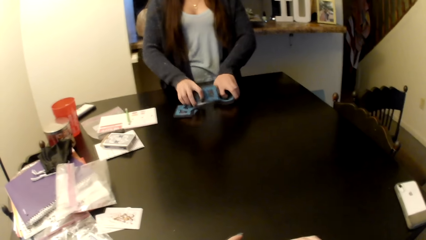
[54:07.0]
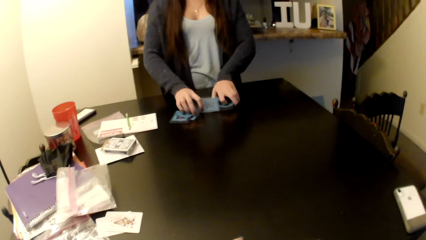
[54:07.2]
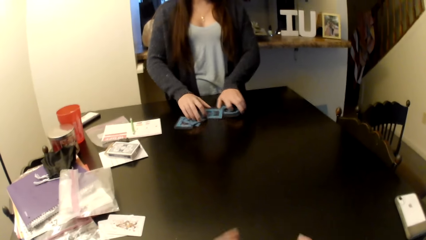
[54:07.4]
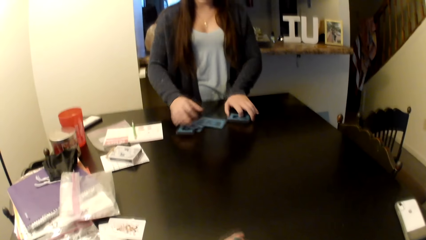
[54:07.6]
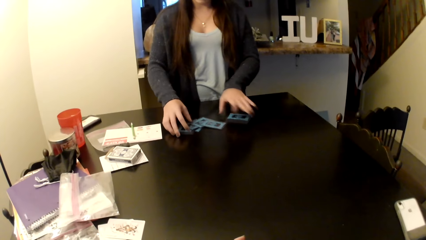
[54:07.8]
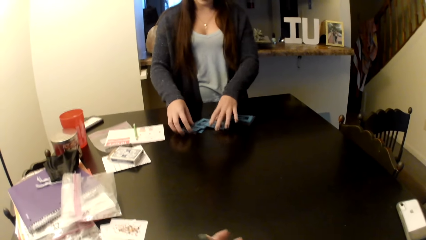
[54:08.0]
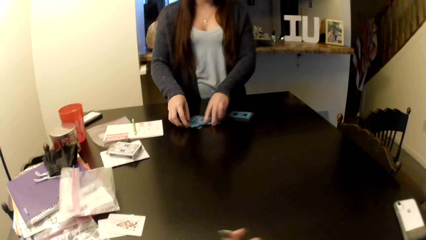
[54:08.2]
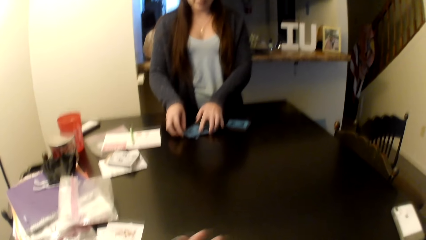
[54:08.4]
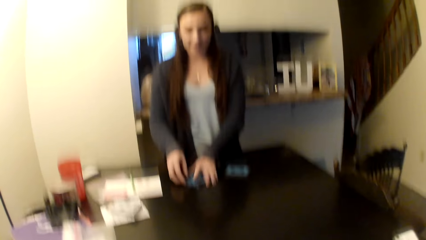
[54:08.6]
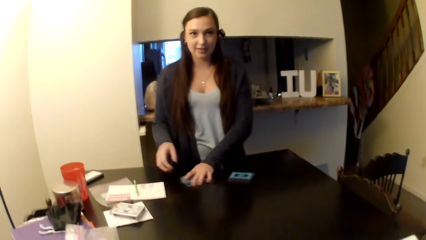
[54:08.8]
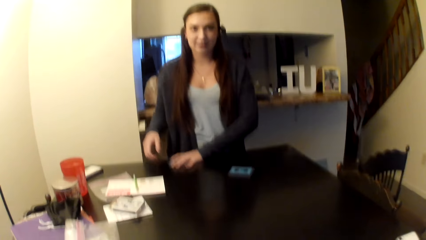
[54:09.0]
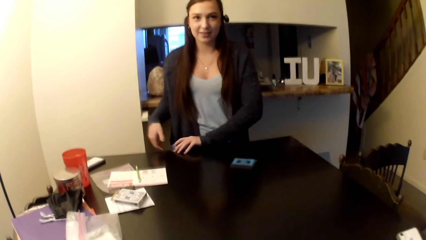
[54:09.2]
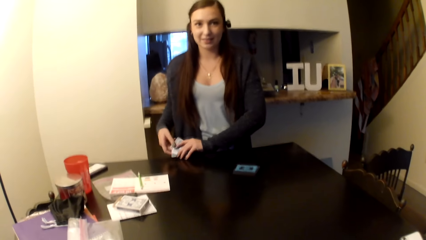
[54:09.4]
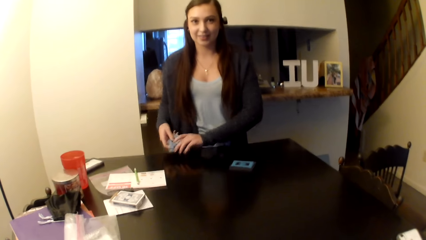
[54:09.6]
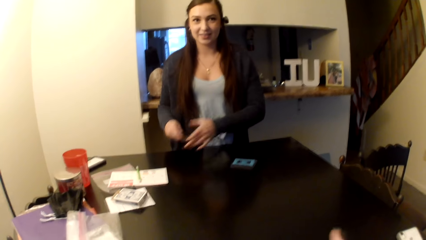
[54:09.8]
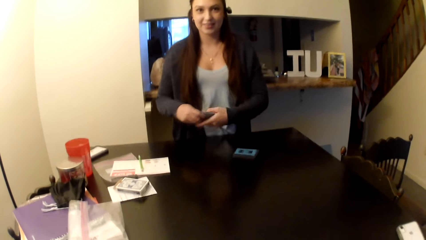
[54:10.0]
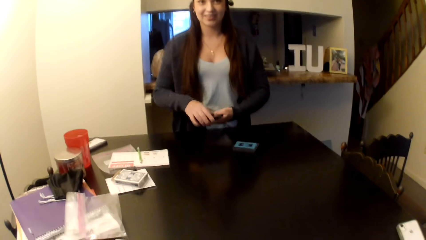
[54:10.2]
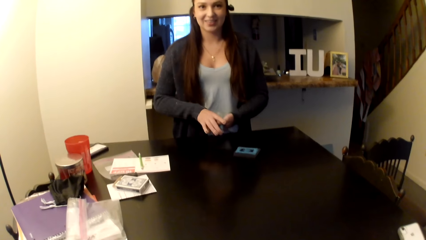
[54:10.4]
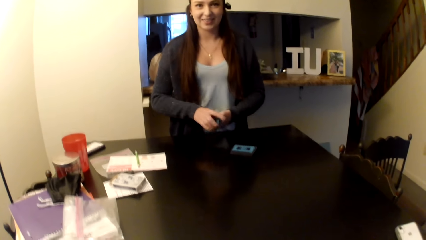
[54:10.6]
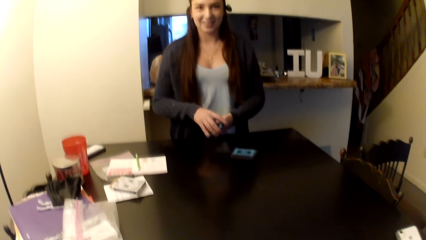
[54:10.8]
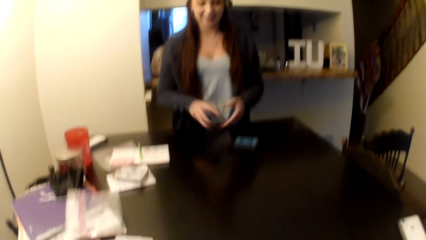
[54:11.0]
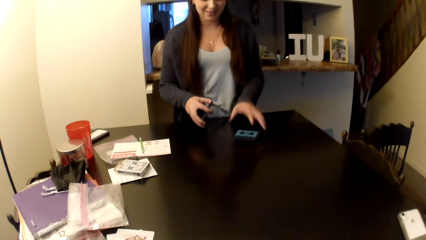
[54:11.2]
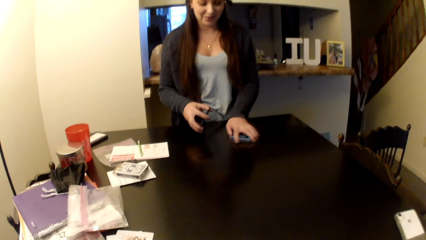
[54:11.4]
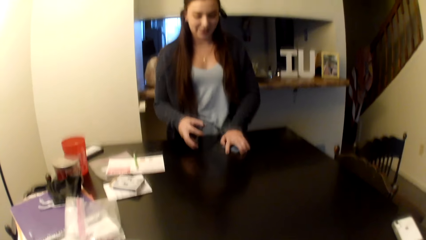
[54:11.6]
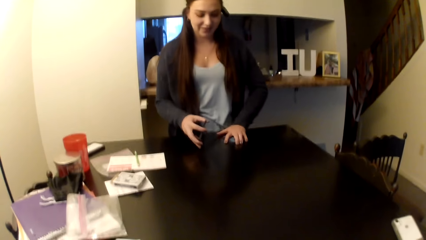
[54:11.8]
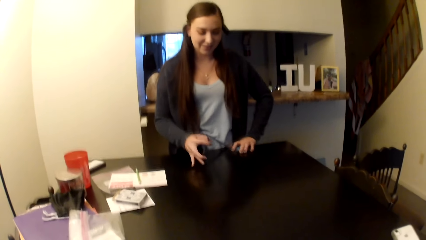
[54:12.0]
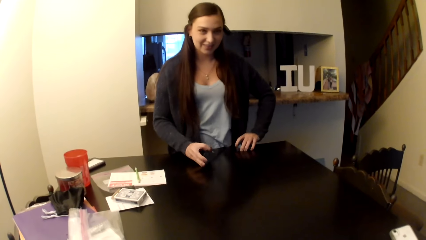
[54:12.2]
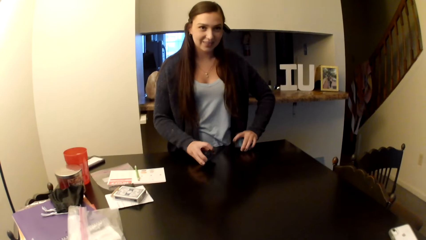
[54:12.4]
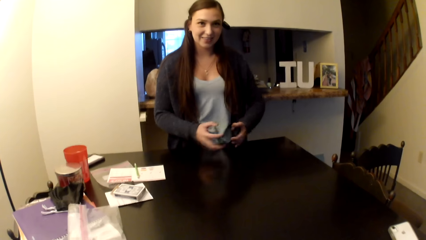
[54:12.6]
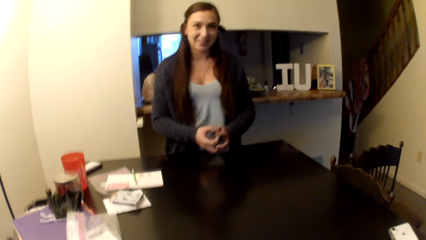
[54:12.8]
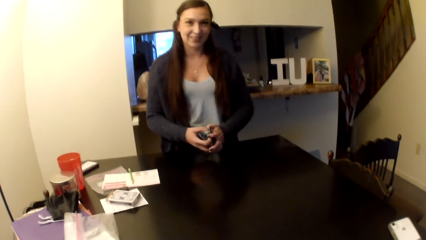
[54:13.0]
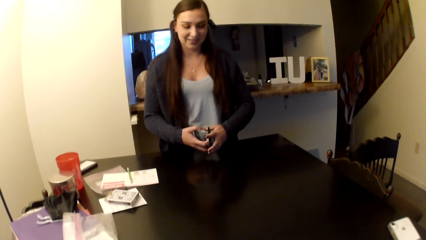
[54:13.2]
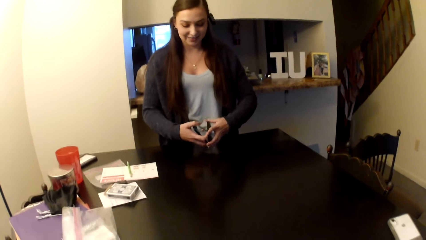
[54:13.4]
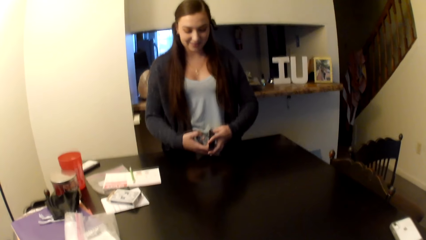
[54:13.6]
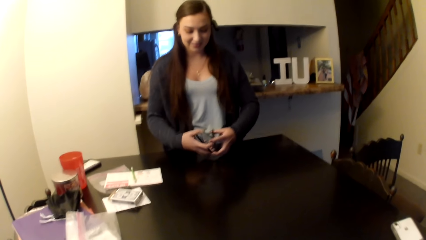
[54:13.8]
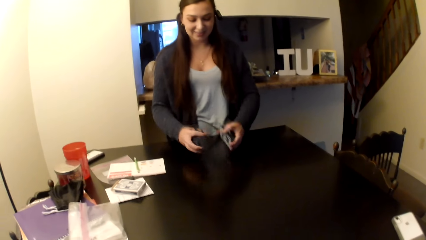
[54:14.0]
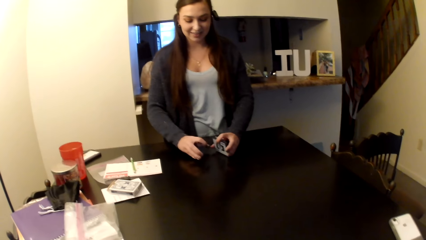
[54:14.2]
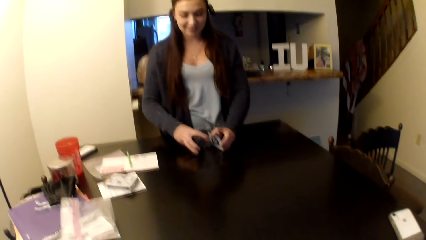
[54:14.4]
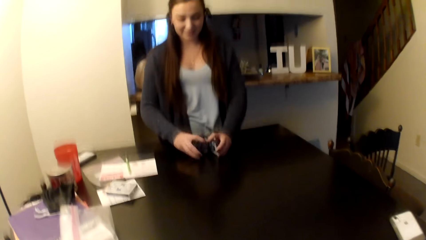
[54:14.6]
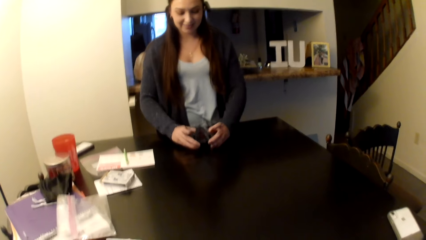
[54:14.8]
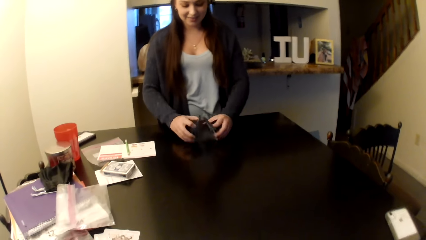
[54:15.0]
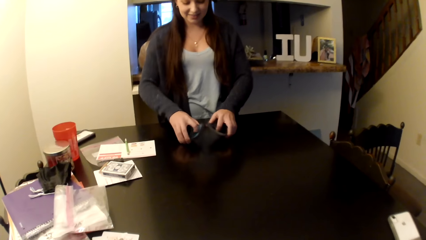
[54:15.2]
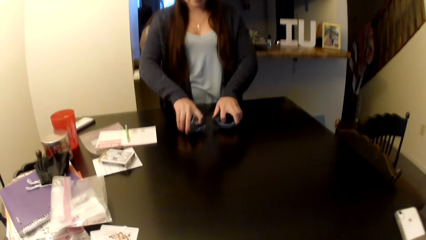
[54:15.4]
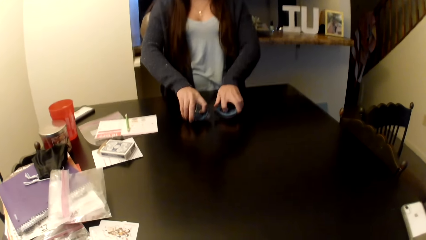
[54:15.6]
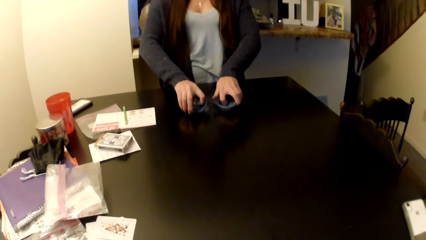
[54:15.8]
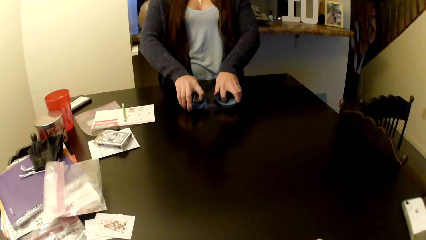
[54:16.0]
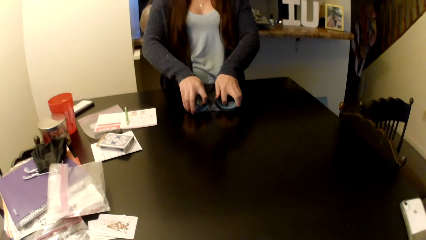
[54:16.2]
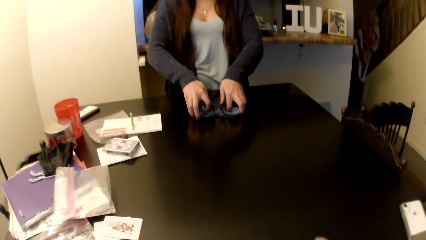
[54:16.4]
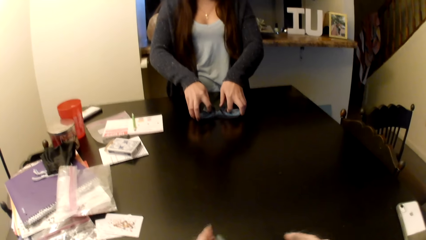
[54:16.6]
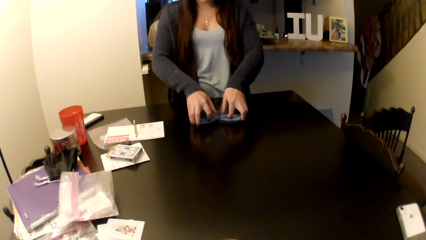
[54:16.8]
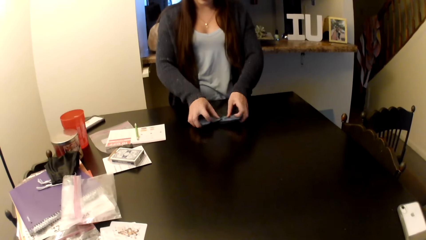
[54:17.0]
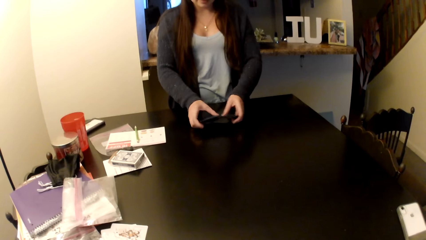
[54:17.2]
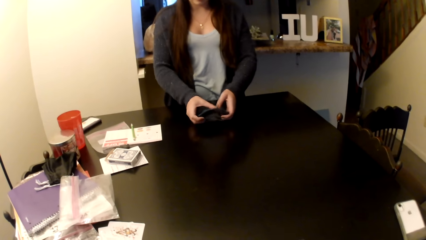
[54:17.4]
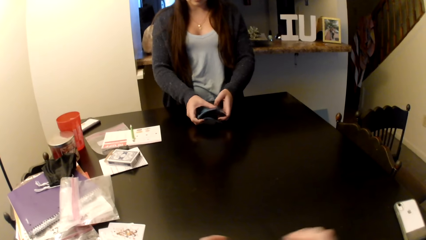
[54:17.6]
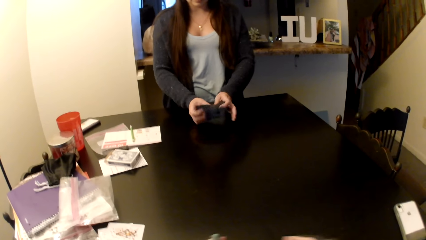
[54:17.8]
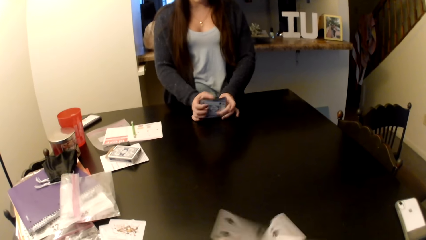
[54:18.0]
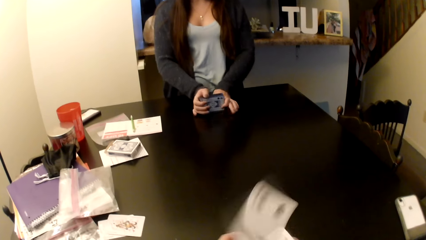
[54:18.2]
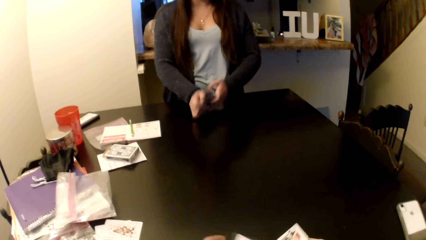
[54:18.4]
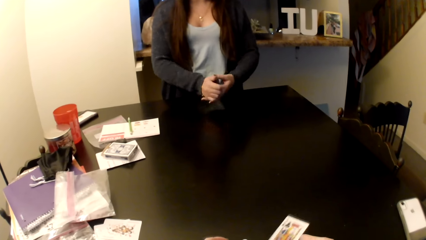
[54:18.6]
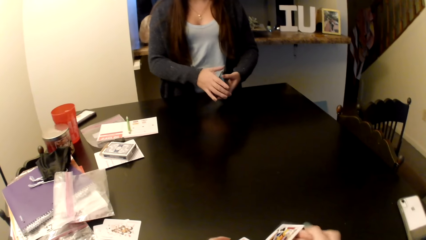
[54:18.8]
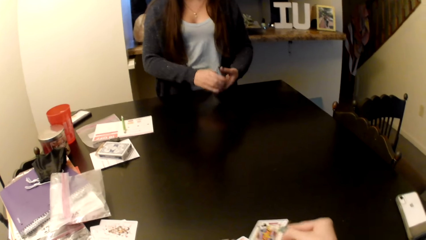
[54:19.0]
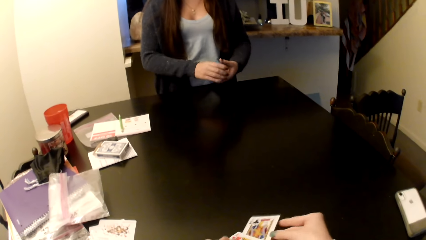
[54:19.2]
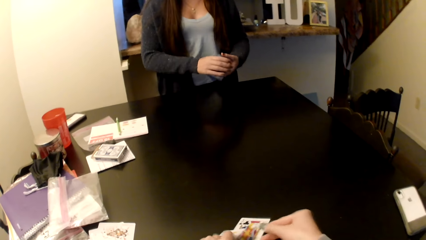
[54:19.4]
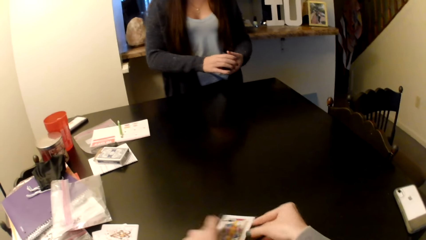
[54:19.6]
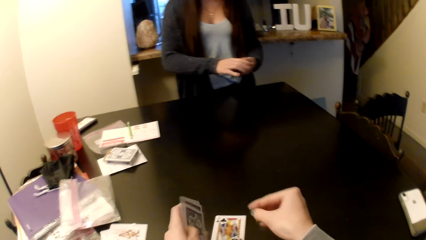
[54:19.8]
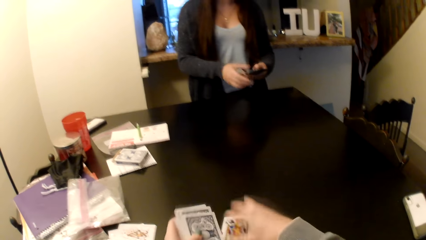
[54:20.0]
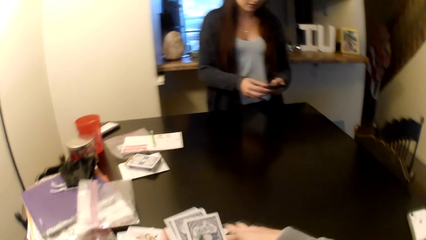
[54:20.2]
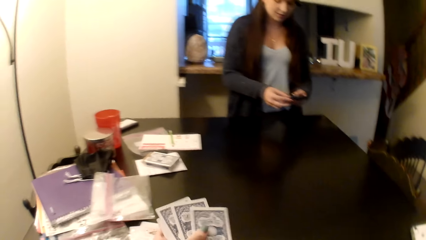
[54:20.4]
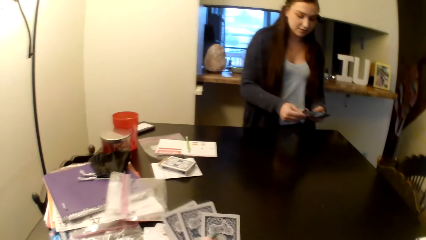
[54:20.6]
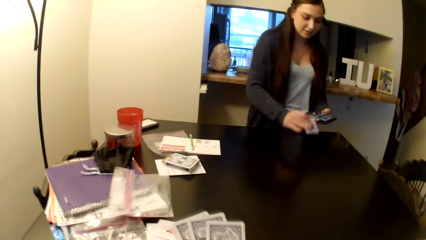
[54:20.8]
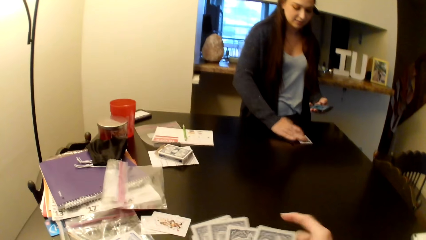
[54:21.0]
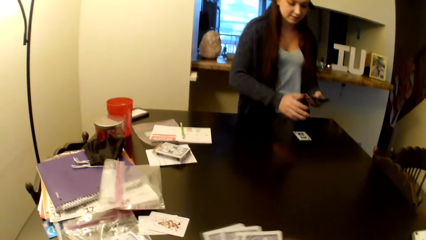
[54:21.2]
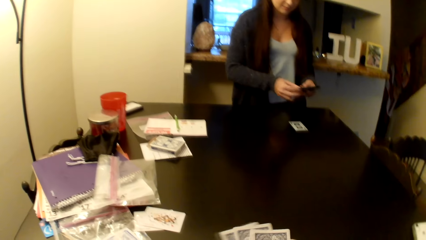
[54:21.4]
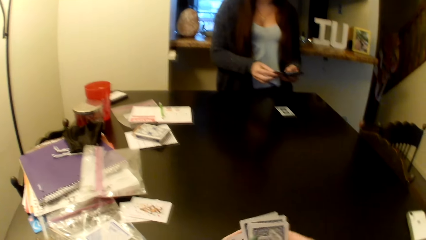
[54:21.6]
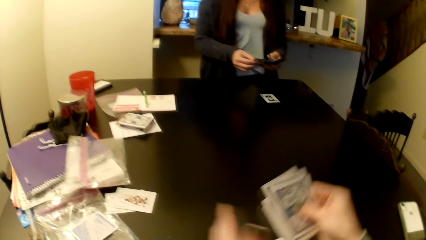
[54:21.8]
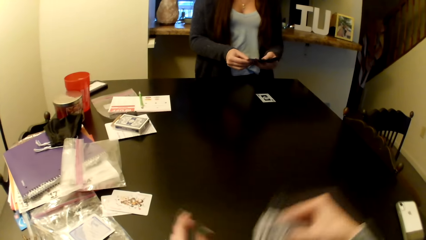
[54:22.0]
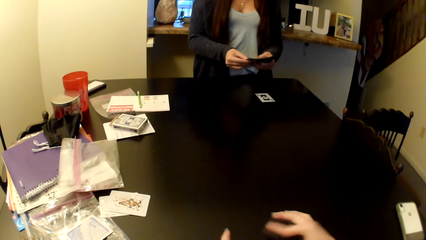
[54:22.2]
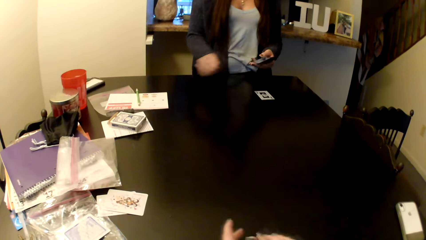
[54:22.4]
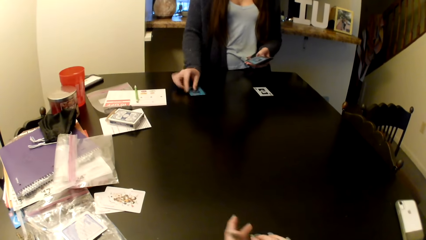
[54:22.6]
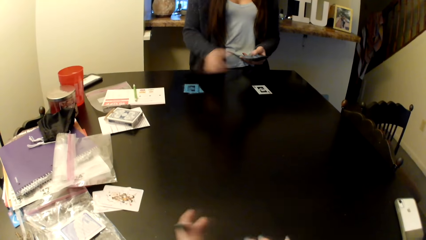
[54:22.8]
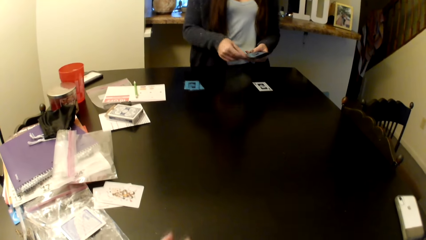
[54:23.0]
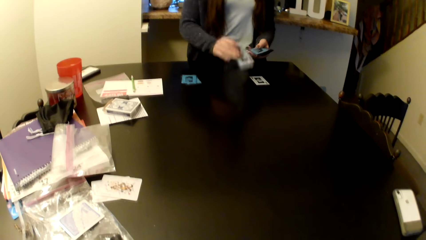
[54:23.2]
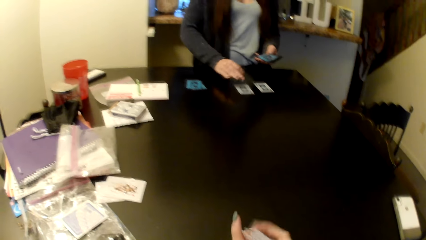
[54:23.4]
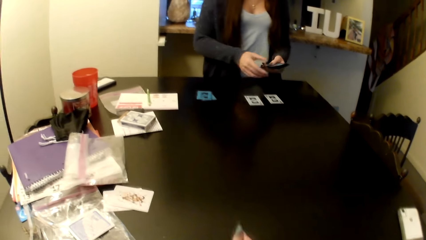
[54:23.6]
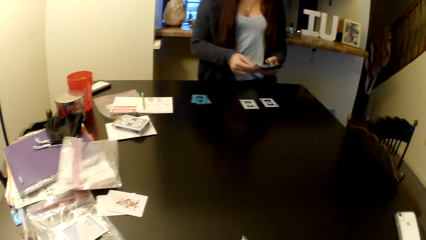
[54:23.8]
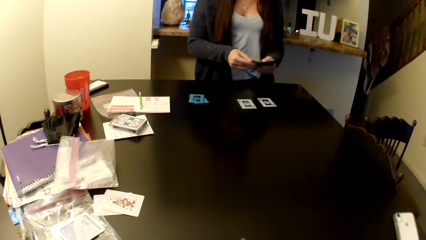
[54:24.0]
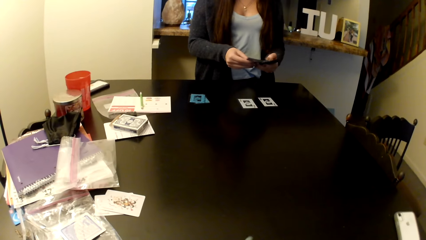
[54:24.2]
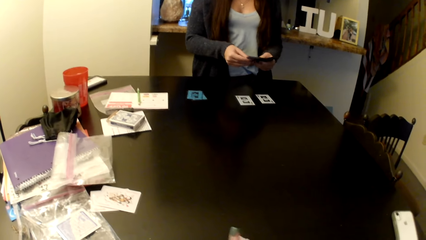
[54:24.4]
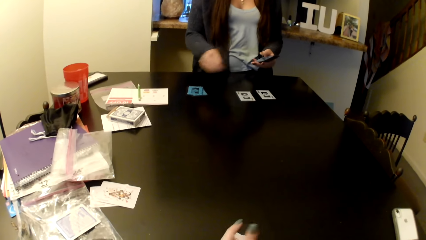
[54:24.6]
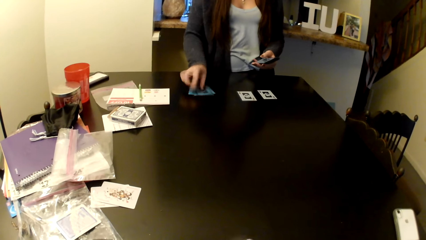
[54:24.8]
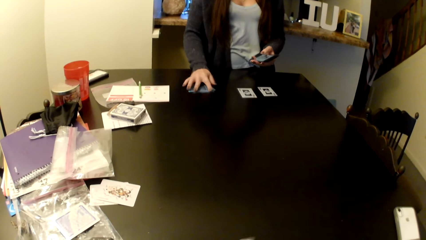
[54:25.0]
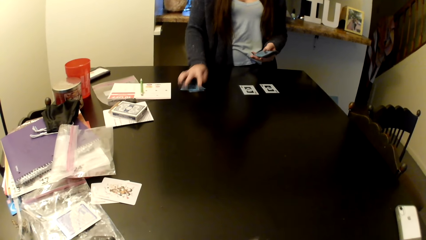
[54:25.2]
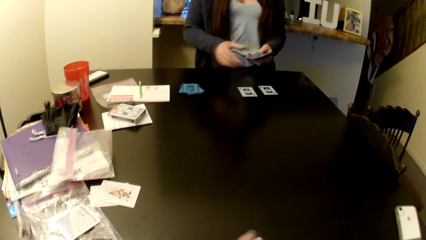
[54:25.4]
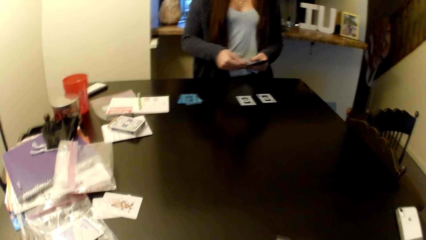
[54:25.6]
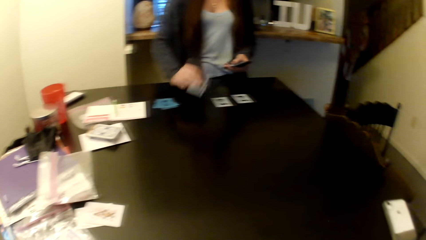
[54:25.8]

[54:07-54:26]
A person picks up her cards on the table, shuffles the cards on the table, puts the cards on the table, and picks up the cards on the table. The camera wearer picks up a card on the table. The person puts cards on the table. The camera wearer organizes her cards.
